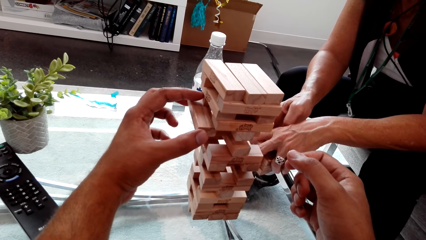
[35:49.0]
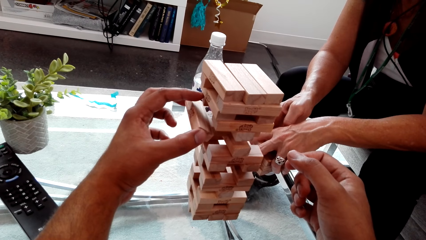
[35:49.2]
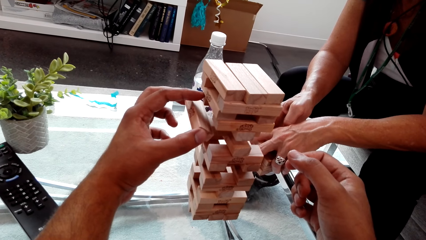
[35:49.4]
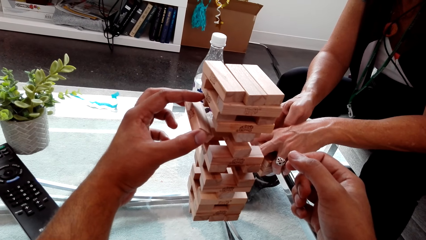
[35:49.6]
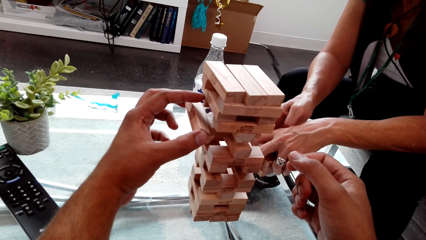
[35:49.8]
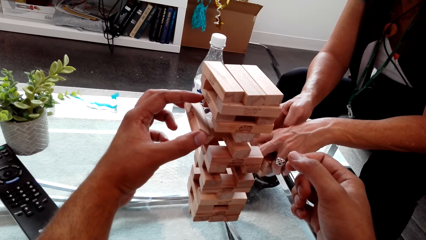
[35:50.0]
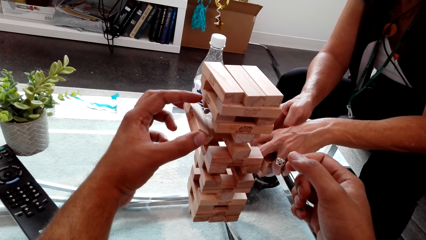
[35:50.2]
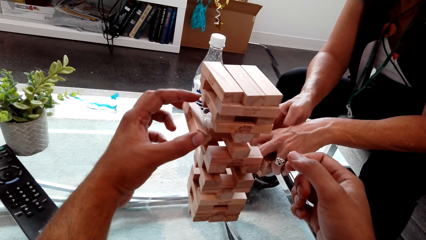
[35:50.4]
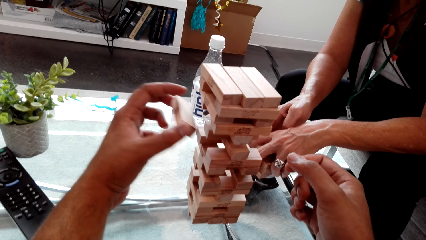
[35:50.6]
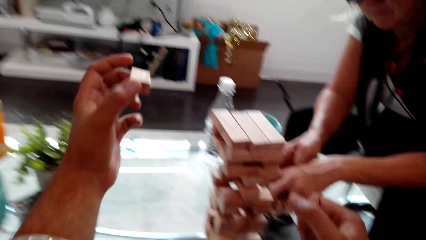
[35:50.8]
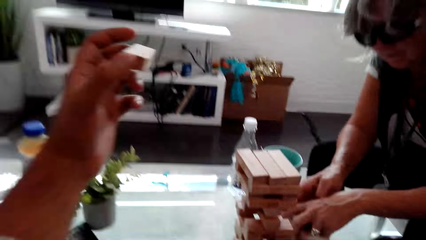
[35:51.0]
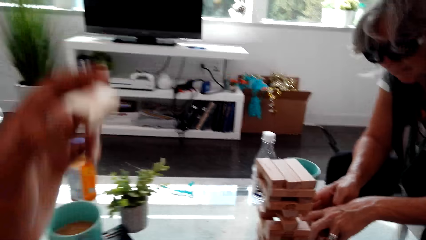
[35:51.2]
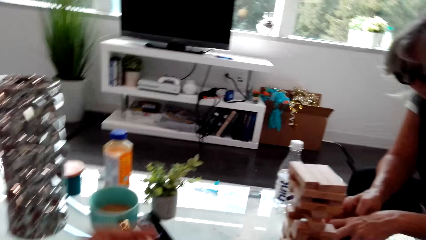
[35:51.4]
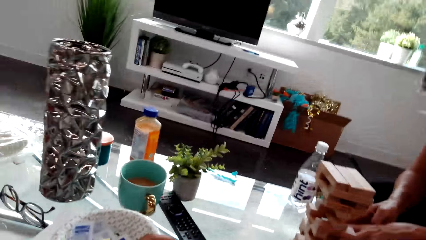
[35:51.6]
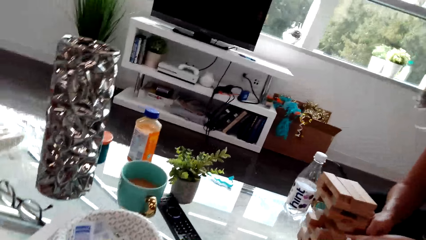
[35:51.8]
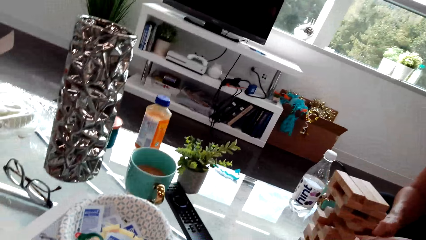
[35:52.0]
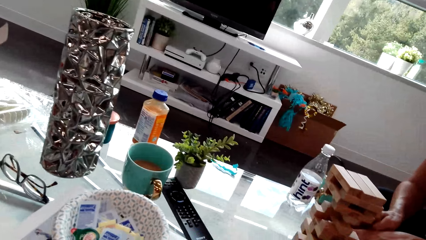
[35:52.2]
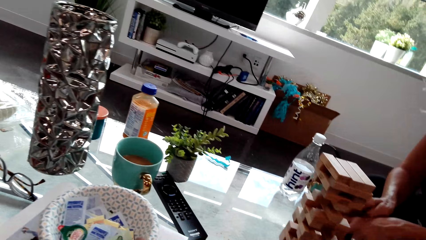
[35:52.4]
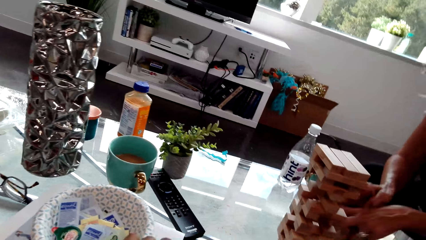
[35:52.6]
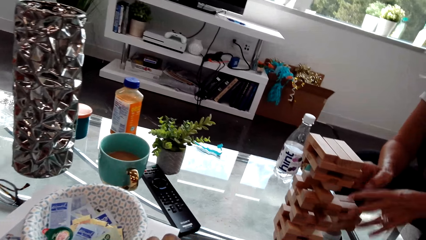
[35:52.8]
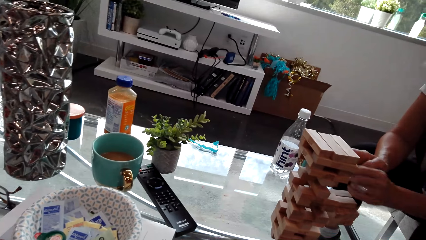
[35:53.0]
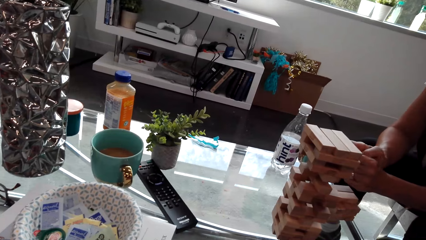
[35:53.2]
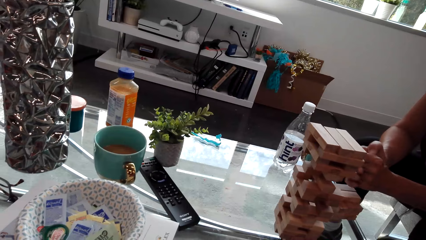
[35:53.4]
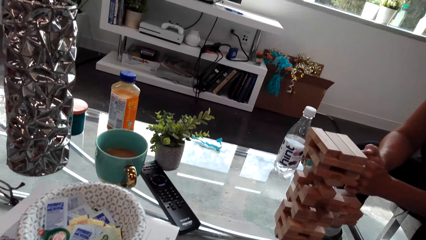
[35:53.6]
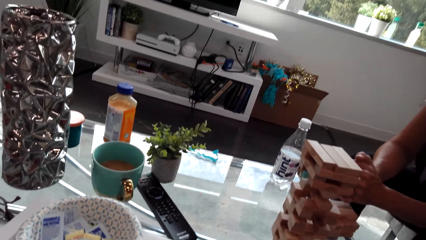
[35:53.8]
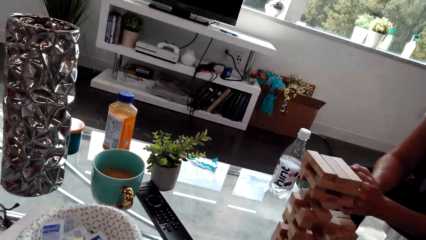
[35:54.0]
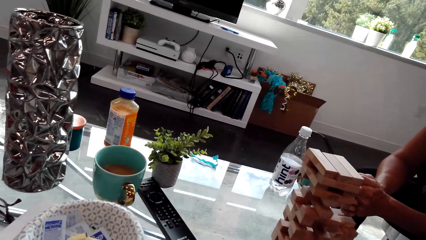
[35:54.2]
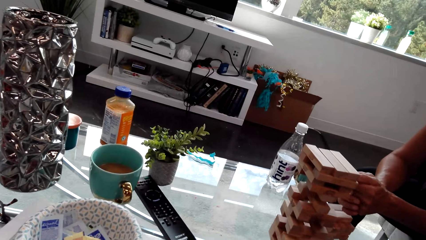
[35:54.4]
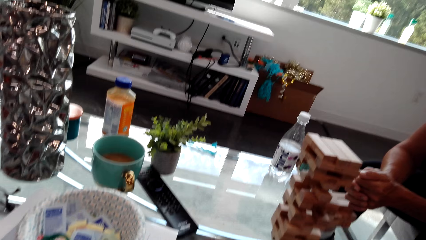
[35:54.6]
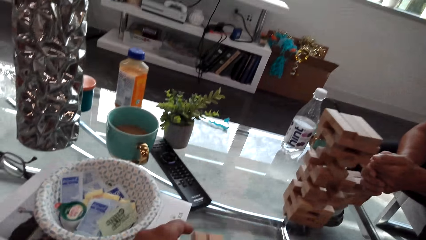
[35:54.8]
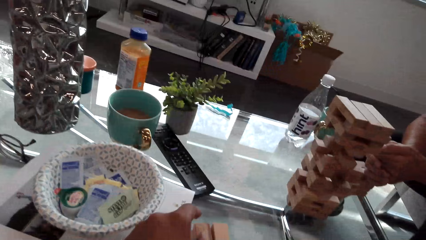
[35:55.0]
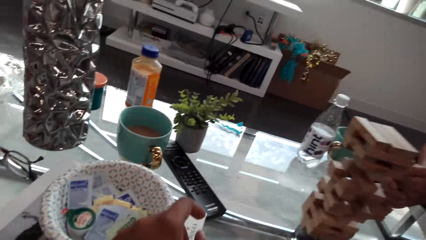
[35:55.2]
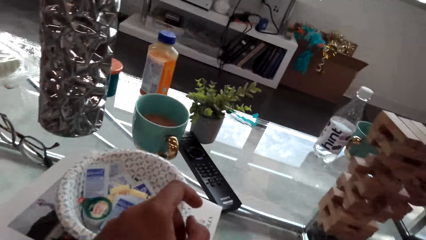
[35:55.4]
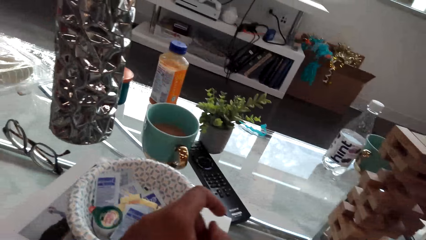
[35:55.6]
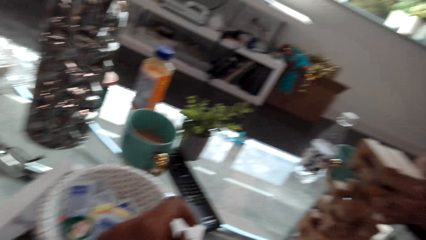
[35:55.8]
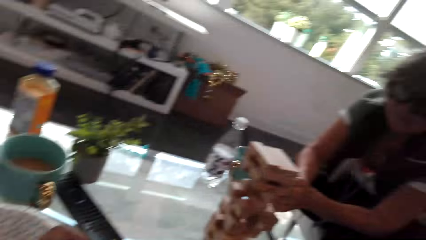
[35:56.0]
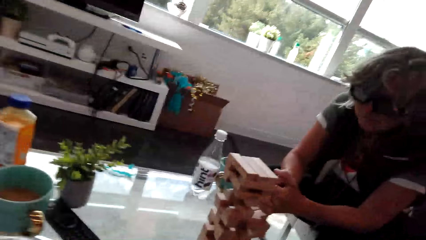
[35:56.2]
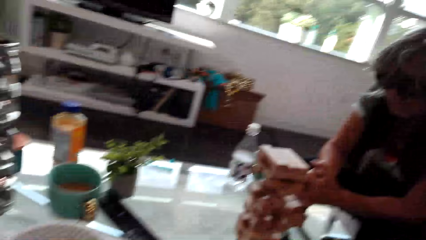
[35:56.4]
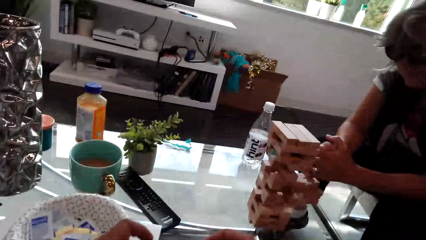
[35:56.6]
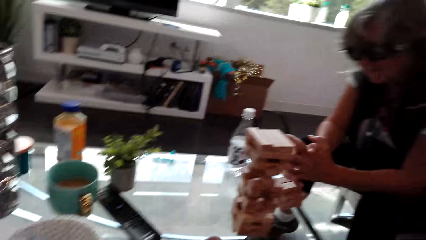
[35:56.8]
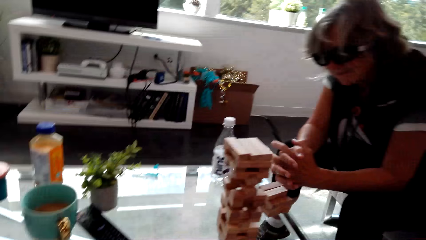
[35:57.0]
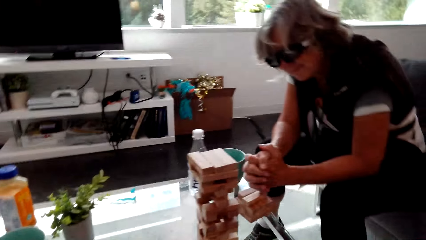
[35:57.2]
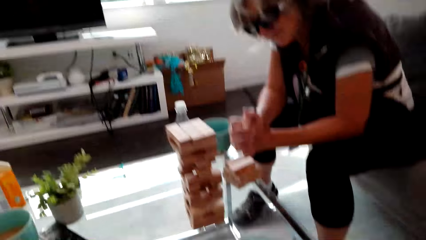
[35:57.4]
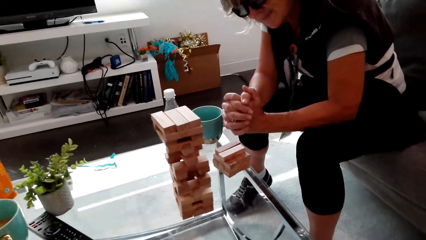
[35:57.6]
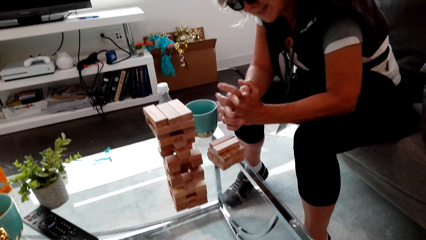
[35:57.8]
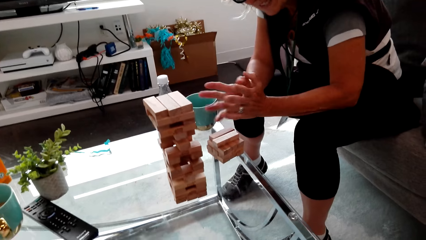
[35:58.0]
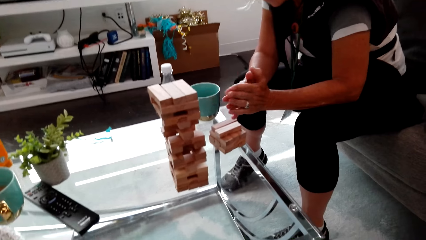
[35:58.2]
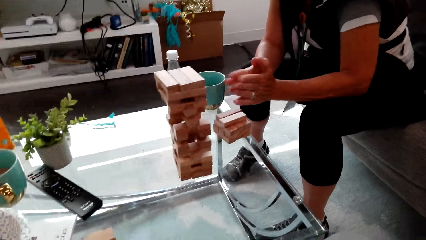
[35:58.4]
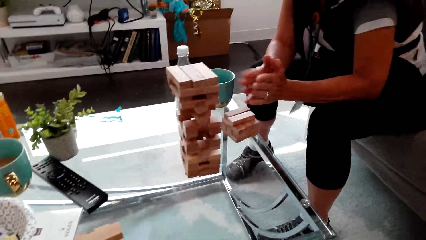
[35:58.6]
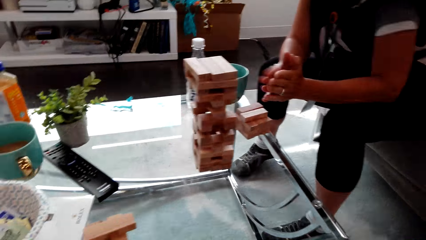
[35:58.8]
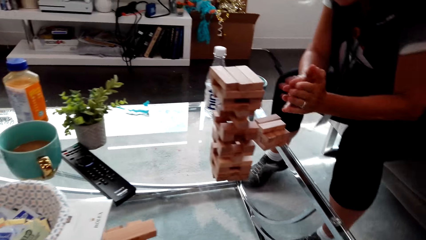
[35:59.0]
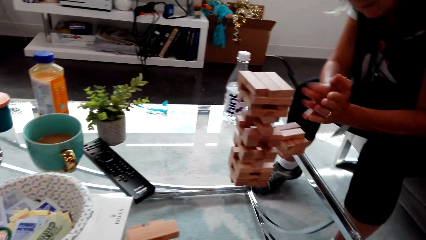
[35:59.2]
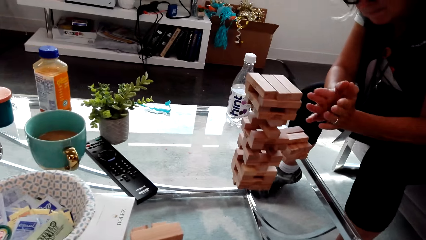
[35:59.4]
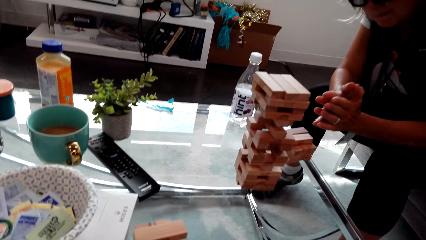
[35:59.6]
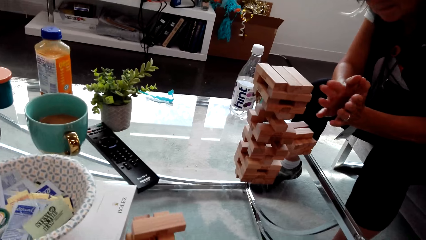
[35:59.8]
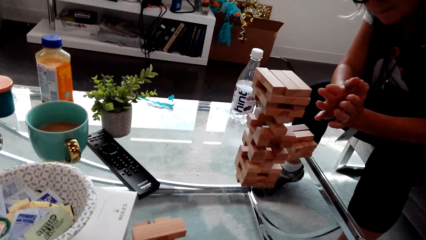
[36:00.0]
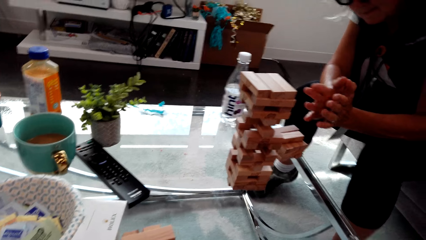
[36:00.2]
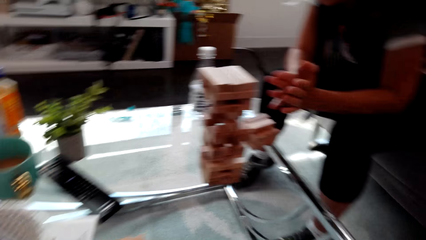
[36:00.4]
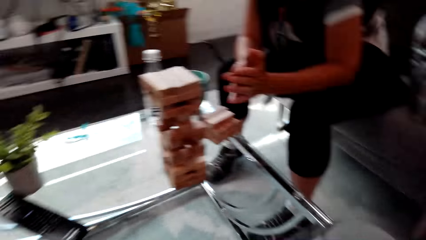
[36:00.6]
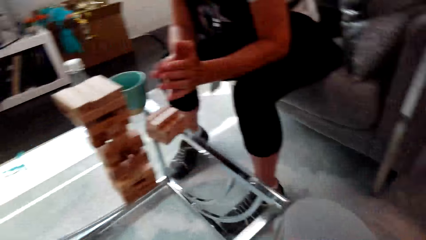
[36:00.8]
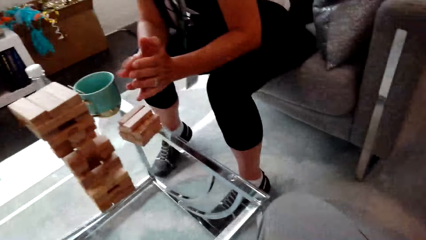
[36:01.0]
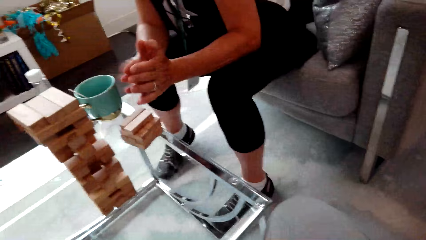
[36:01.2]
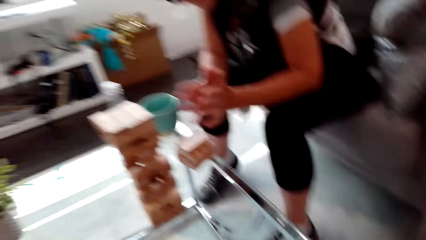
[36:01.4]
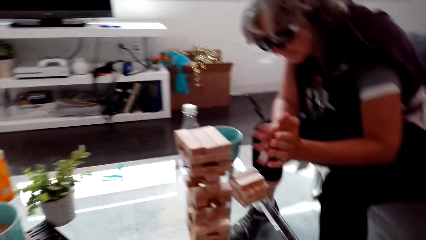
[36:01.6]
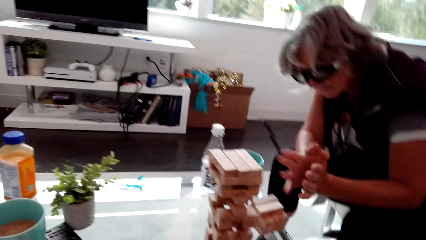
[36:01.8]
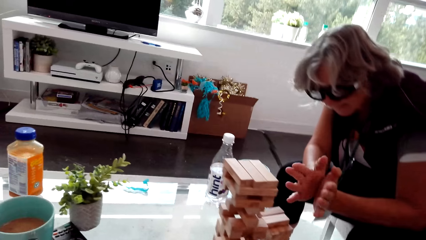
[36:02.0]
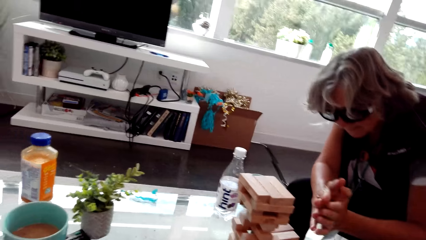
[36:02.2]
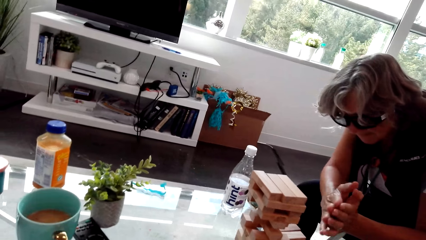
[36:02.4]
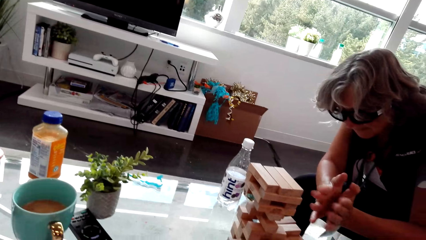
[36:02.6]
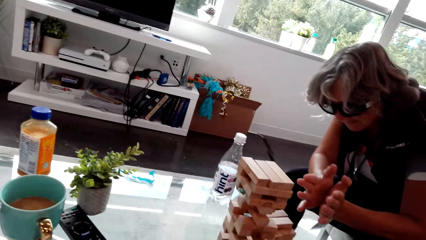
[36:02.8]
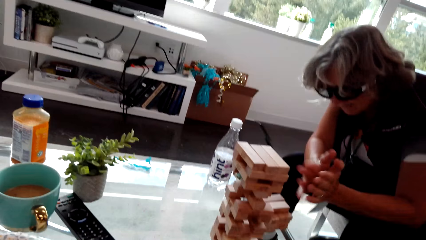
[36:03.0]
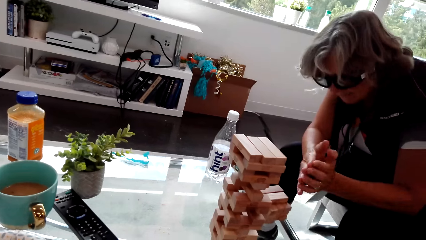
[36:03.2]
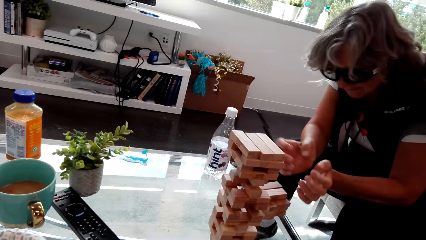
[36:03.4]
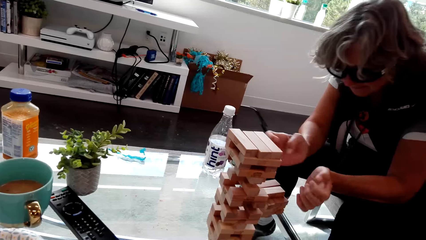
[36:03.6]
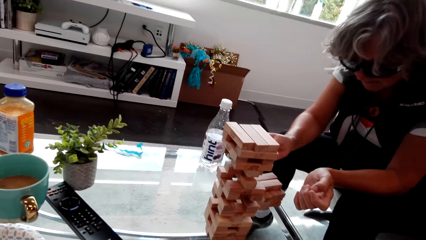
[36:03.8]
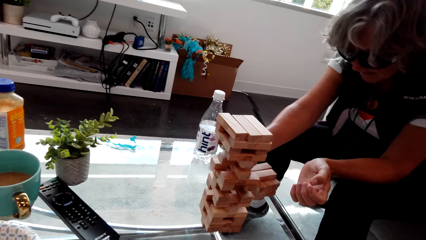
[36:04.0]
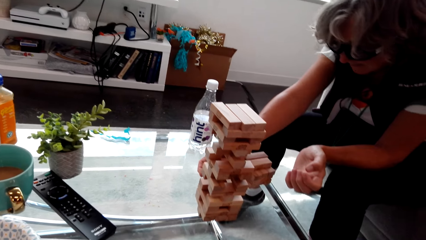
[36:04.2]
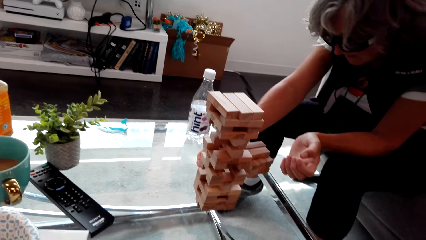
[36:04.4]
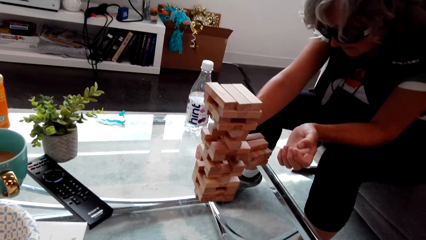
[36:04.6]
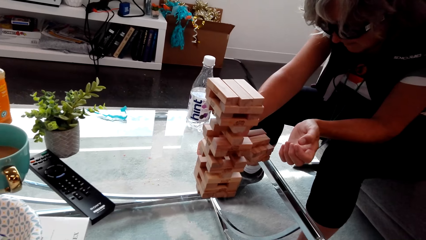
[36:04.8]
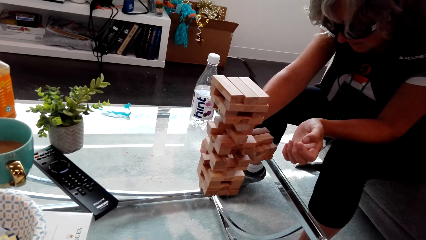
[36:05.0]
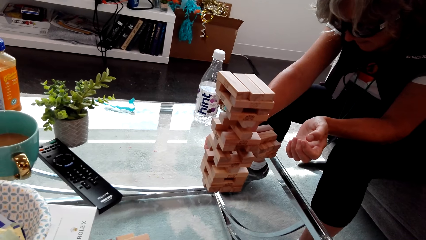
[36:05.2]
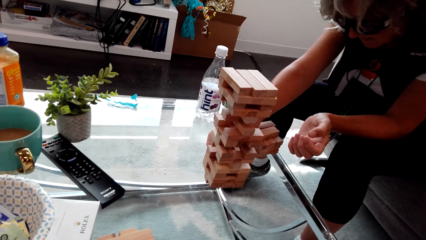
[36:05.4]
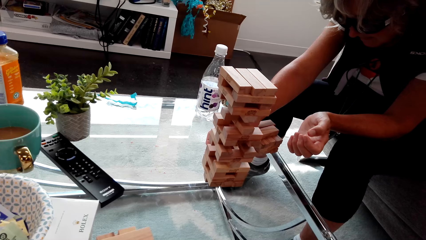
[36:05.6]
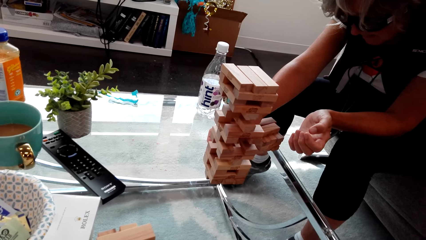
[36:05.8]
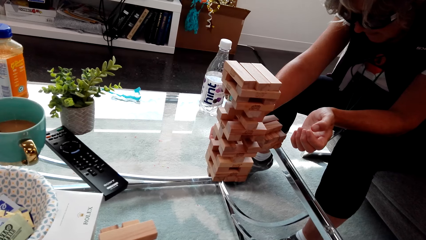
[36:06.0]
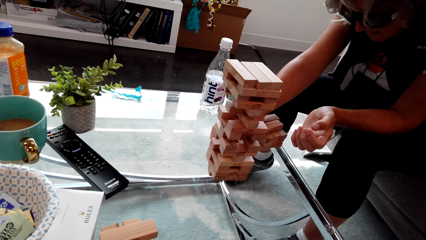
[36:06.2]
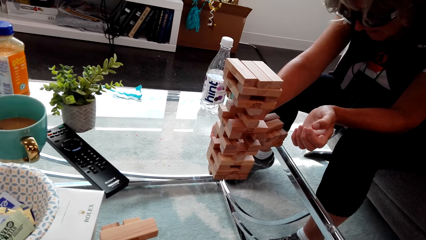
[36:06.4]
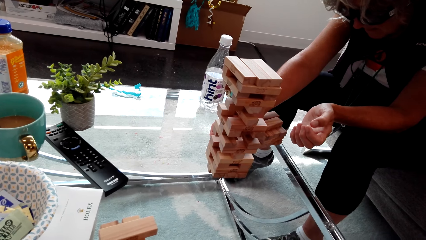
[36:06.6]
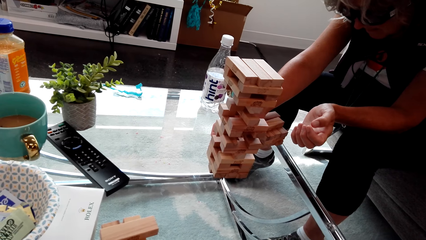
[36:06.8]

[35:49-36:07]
The camera wearer looks around and talks. A lady looks around and laughs. The camera wearer looks around. The lady stares at the trembling tower. The camera wearer looks around. The lady stares at the trembling tower game and claps her hands. The camera wearer looks around. The lady plays the trembling tower.
